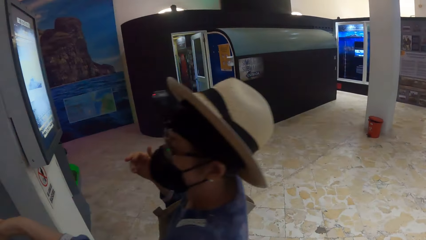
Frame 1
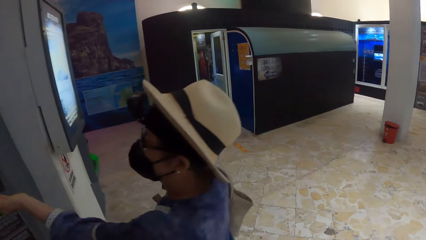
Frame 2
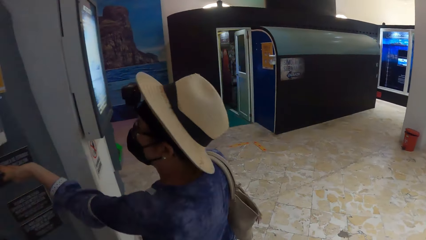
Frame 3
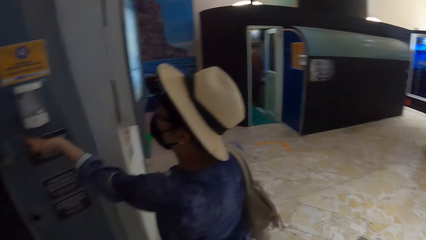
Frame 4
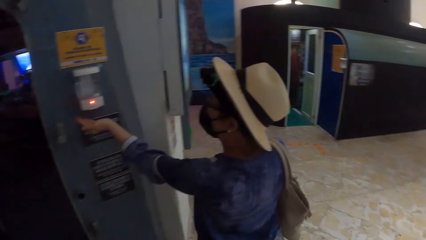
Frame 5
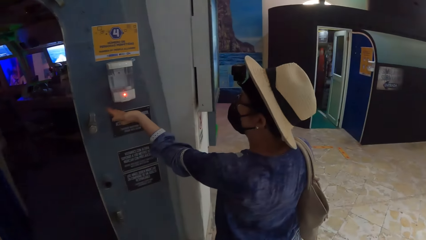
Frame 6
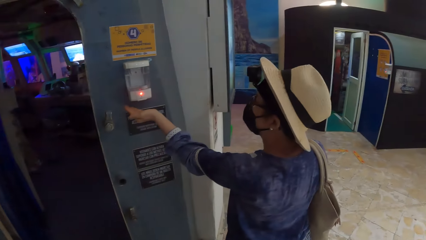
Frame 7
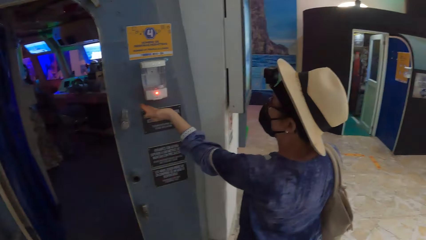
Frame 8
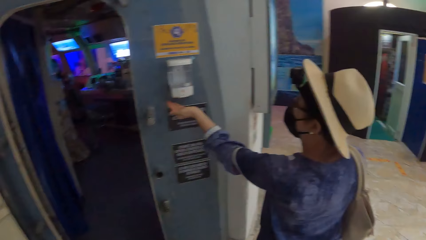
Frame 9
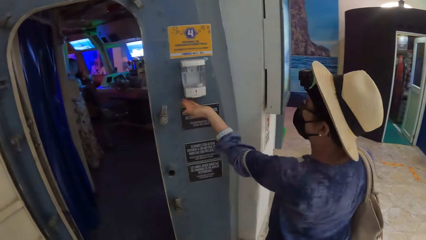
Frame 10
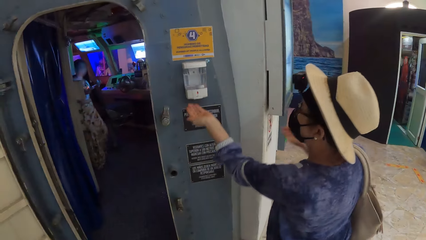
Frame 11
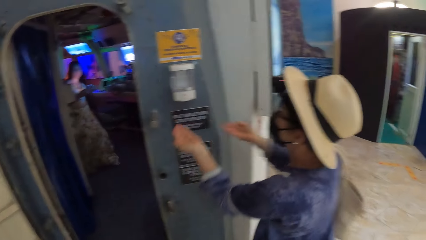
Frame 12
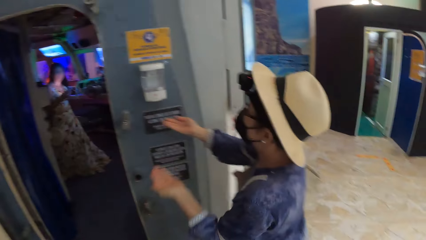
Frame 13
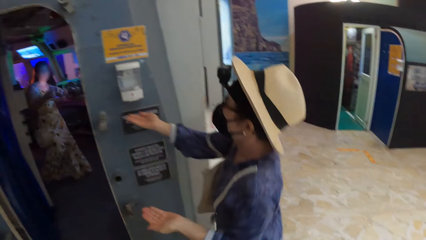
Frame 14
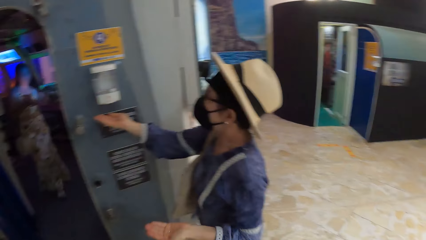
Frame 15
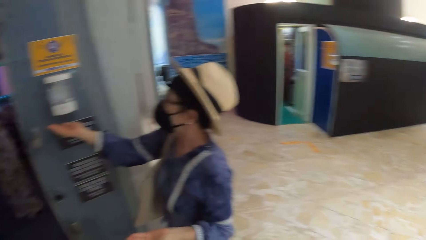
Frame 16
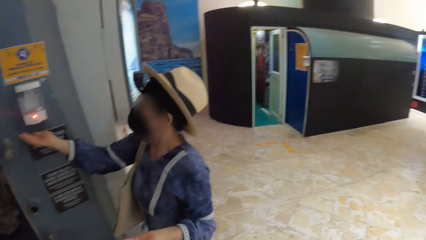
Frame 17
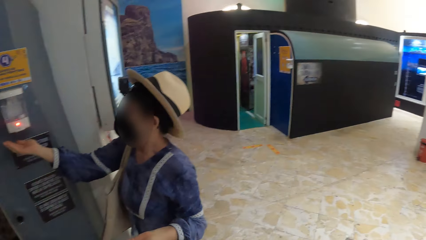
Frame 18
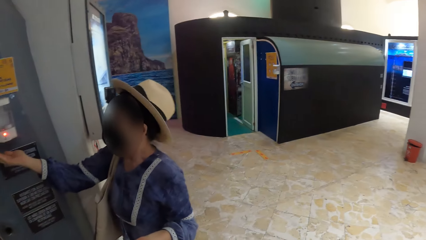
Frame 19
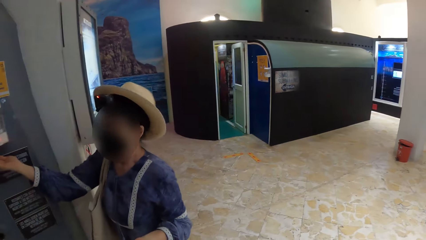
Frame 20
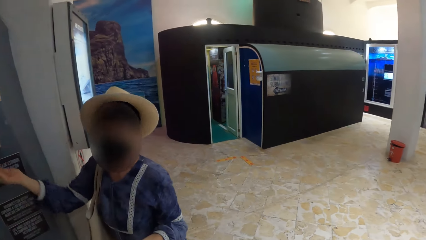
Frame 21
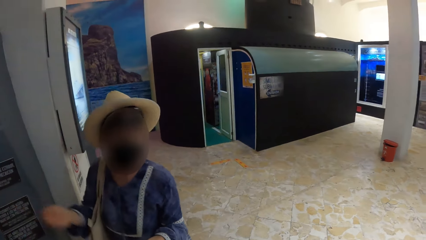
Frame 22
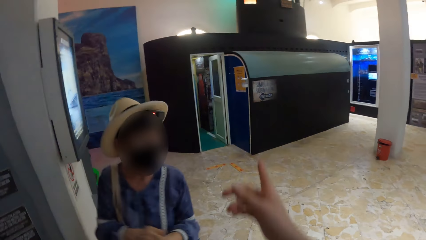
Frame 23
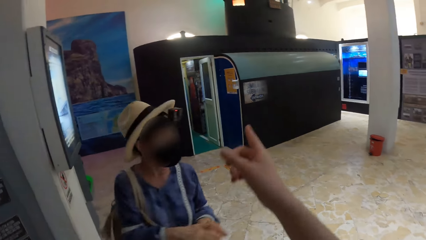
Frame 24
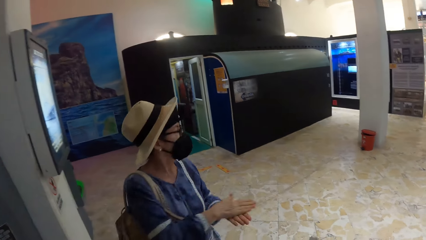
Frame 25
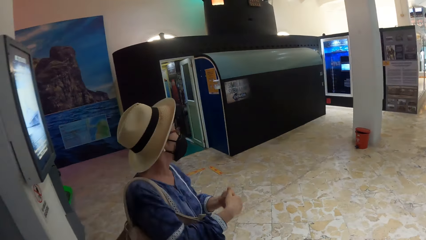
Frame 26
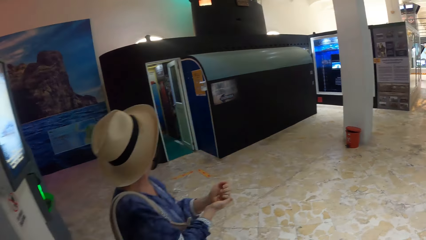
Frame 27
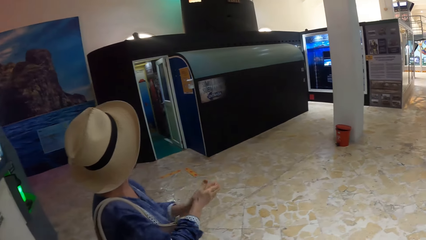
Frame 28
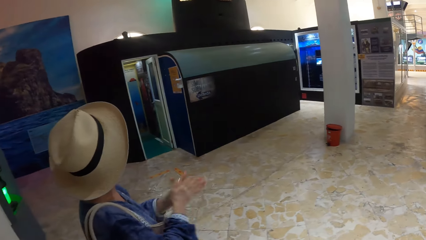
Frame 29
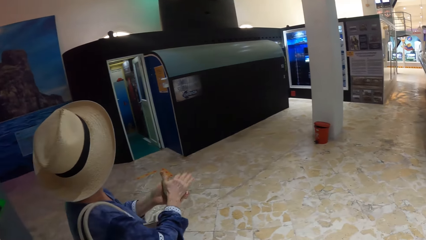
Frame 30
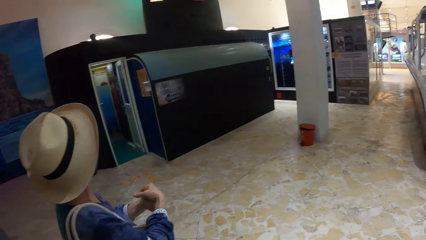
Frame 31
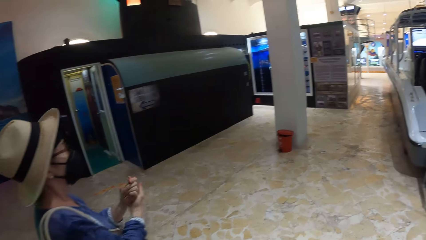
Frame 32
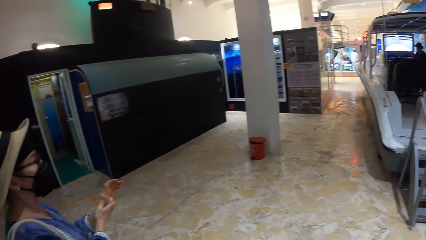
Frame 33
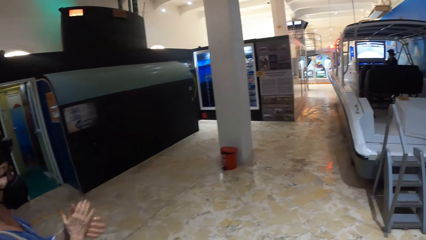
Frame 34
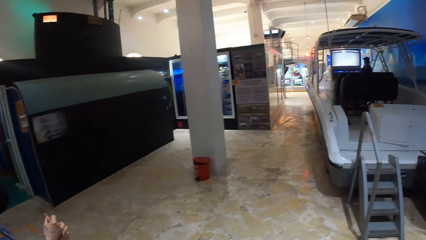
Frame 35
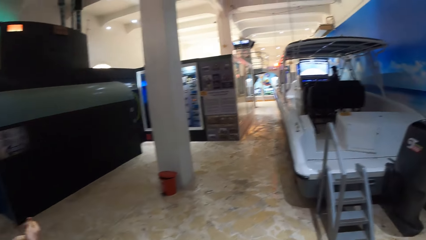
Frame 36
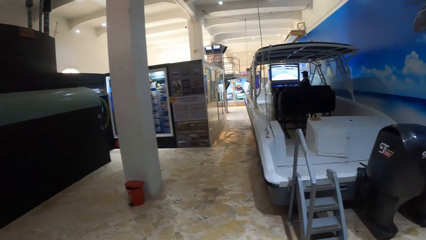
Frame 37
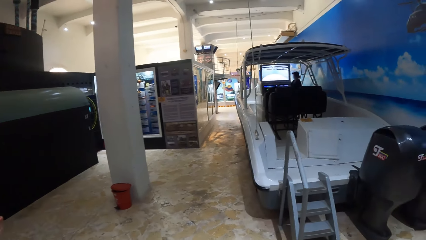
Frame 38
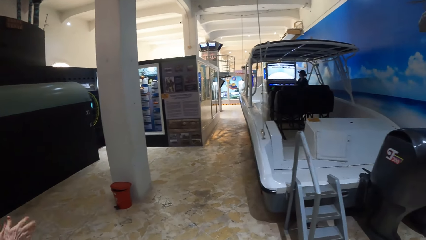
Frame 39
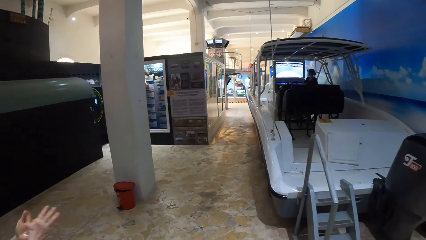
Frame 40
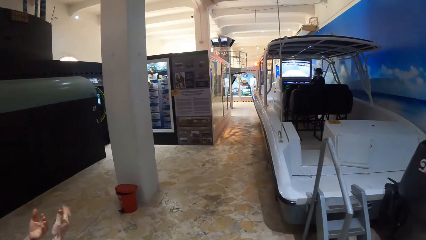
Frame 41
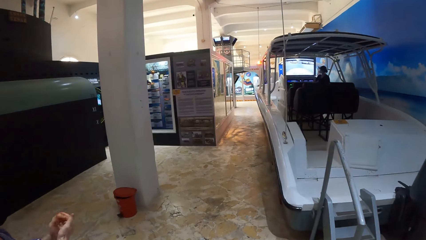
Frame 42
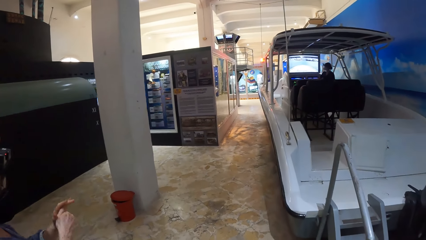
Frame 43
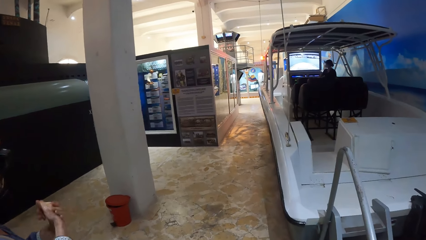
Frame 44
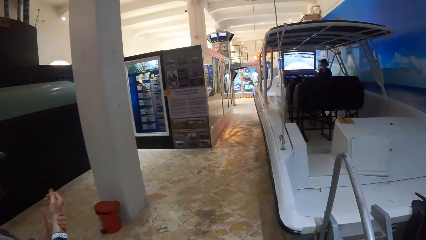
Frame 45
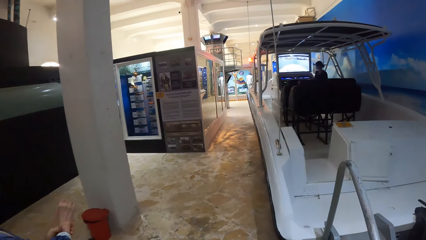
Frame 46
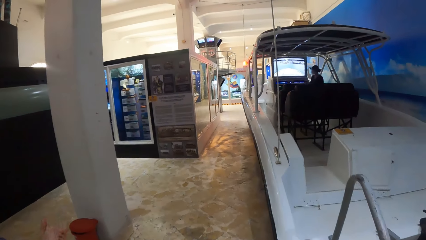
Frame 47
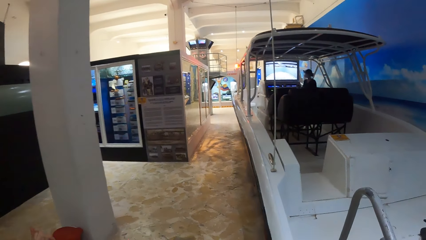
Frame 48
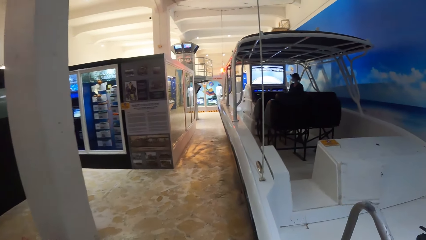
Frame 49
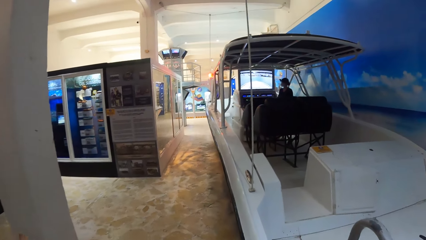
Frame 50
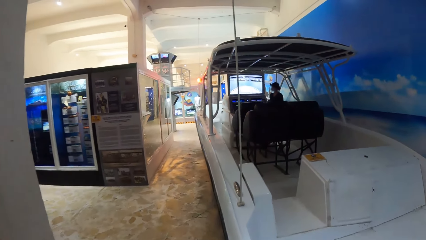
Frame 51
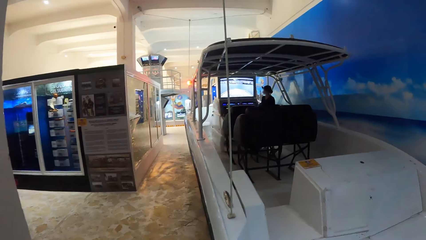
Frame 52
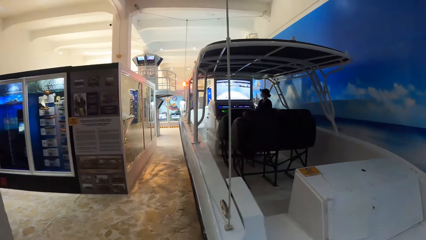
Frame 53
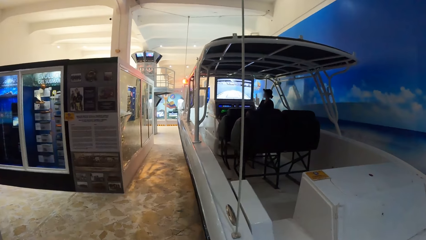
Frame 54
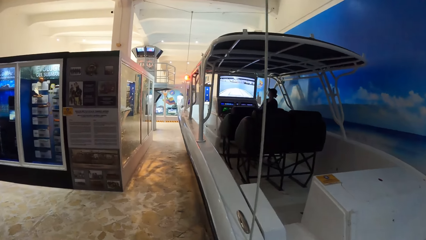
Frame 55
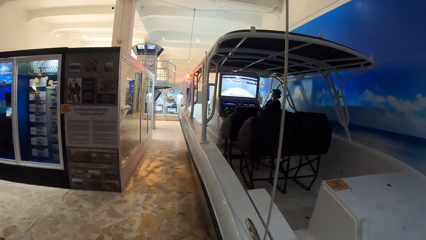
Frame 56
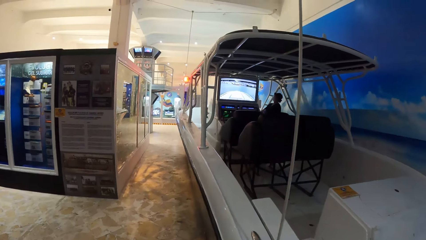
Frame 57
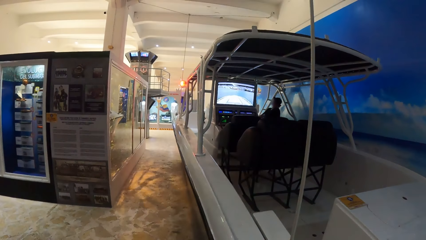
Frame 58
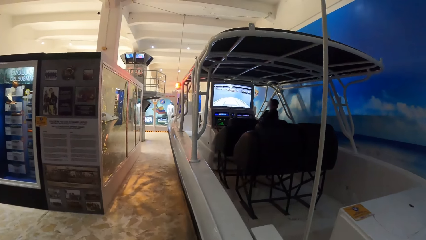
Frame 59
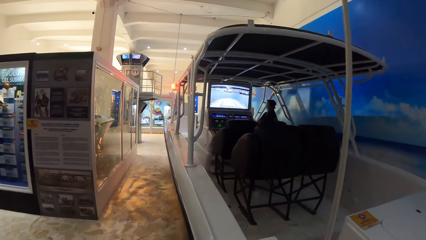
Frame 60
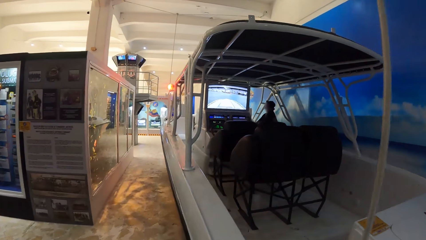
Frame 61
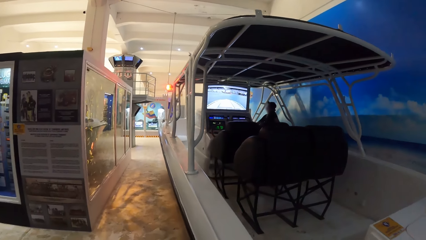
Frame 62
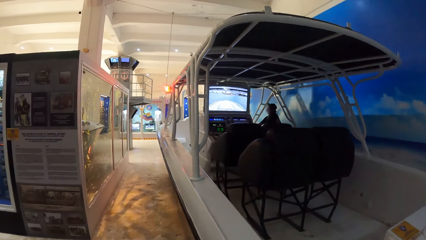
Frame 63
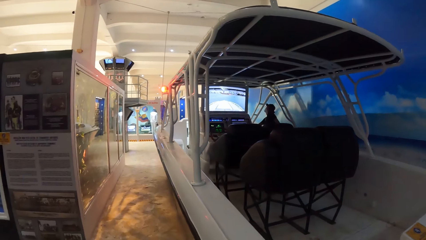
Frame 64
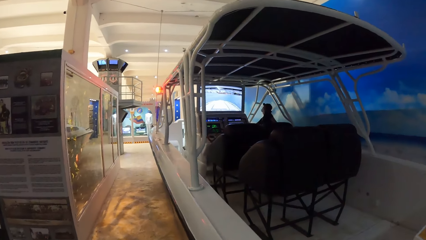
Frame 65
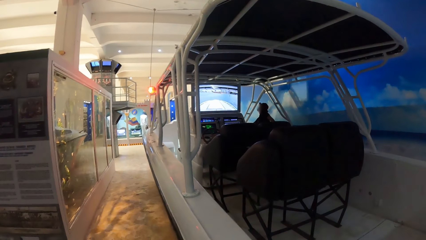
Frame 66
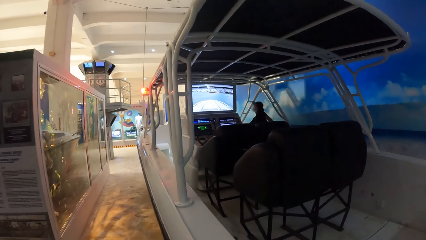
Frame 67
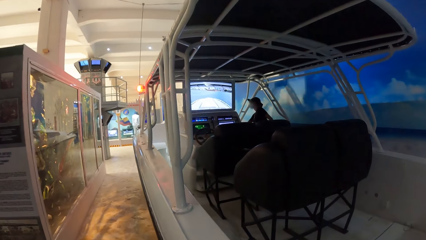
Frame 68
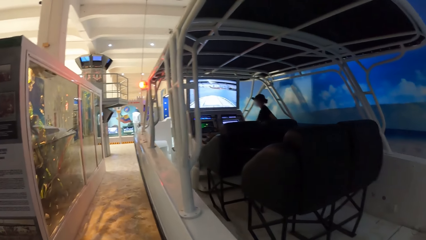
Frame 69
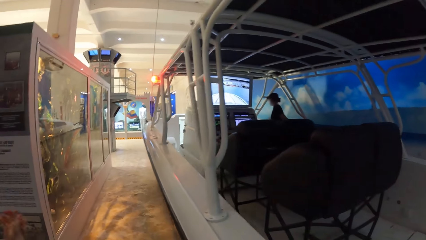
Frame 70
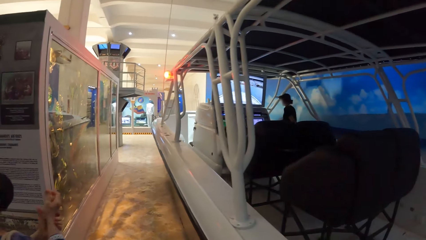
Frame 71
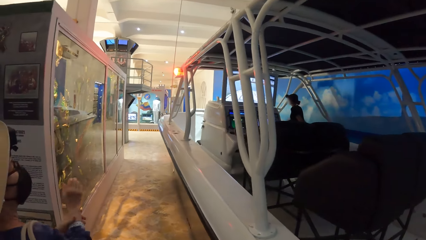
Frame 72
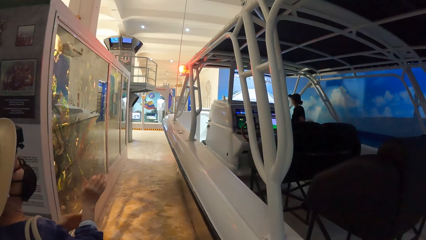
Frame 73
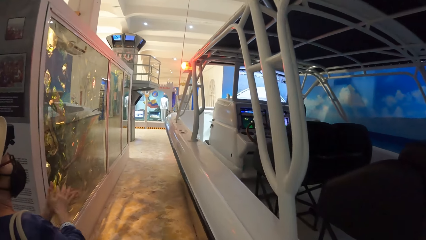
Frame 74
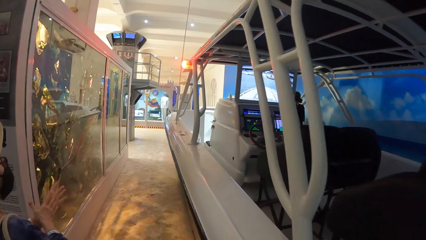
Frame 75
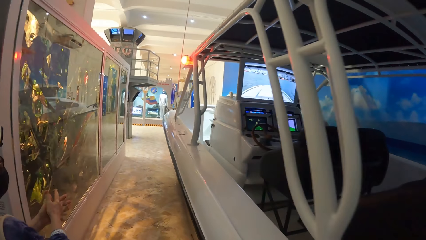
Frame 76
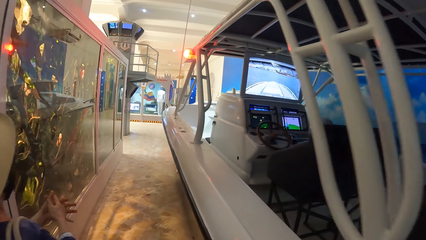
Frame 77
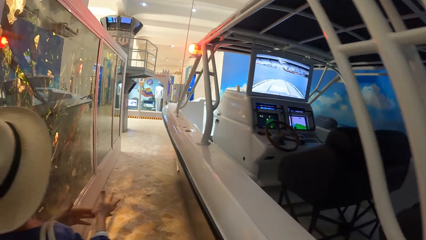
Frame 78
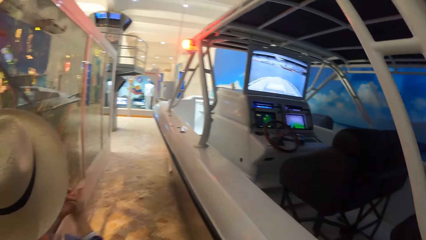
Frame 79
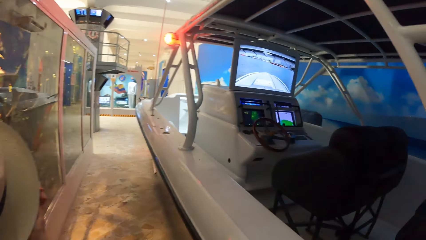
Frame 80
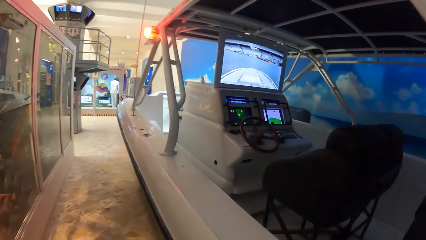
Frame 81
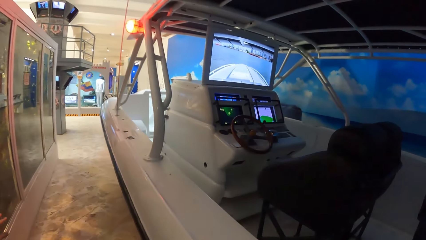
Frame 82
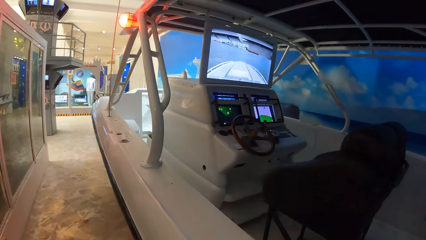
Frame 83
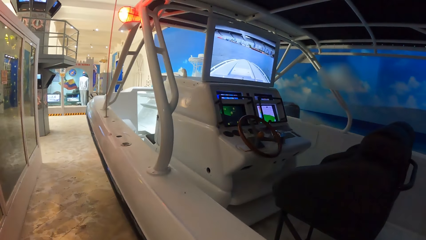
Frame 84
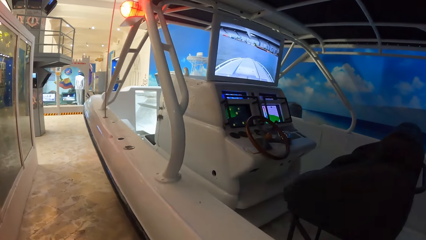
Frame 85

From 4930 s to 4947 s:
The woman places her left hand under the sanitizer dispenser. The camera wearer interacts with the woman. The woman rubs her hands. The camera wearer walks further into the game center with the woman.
